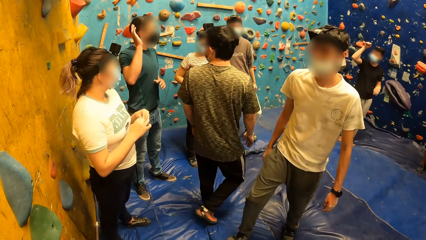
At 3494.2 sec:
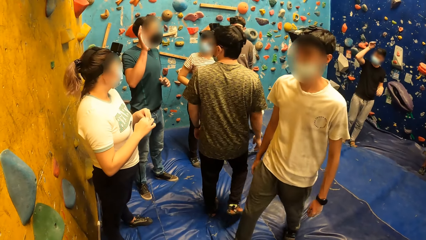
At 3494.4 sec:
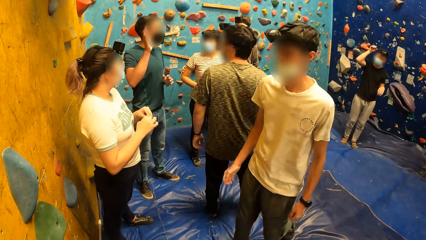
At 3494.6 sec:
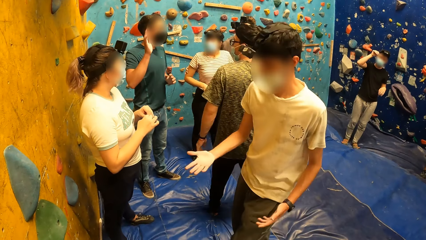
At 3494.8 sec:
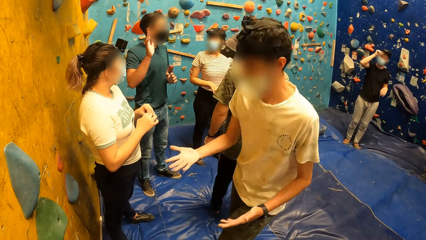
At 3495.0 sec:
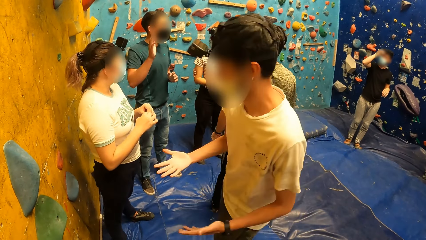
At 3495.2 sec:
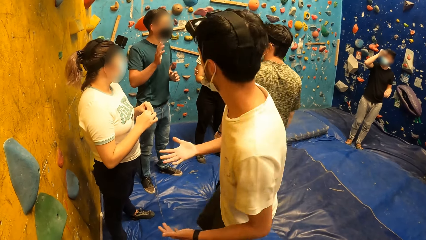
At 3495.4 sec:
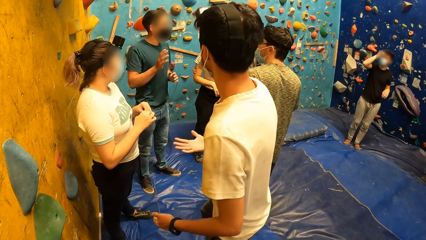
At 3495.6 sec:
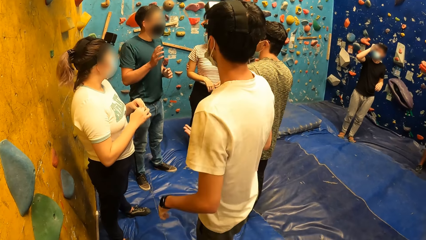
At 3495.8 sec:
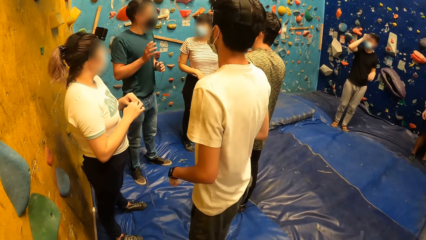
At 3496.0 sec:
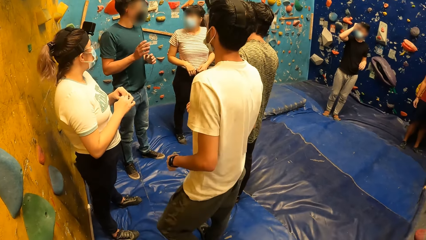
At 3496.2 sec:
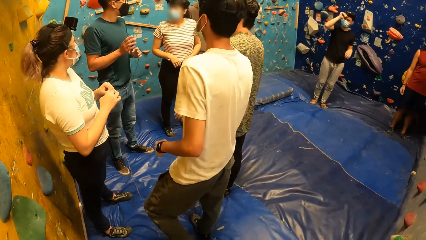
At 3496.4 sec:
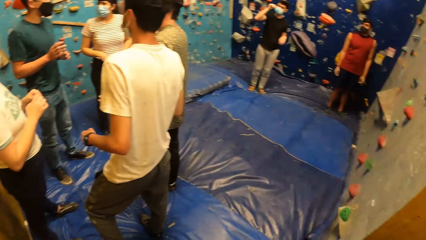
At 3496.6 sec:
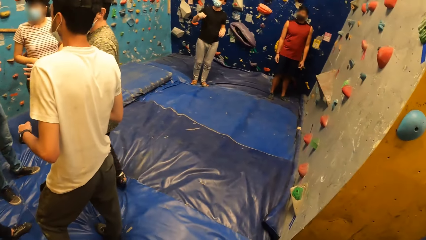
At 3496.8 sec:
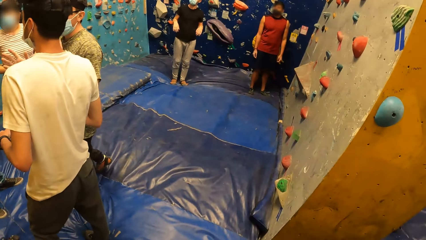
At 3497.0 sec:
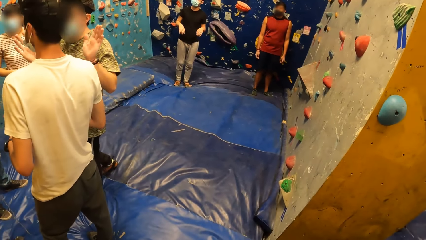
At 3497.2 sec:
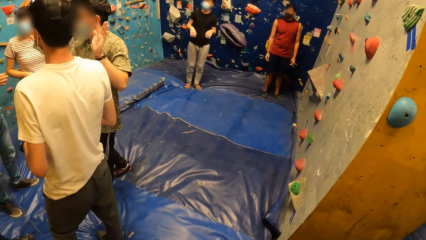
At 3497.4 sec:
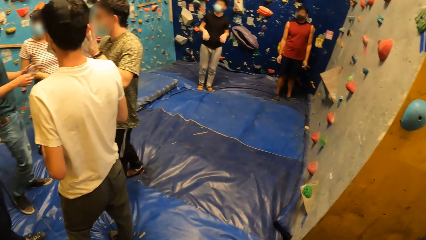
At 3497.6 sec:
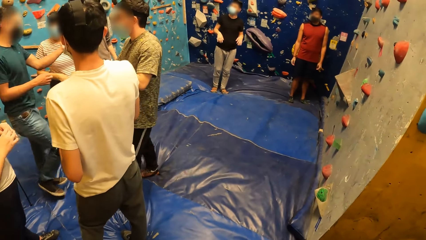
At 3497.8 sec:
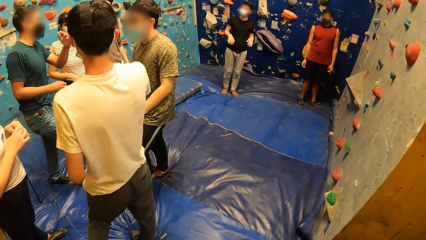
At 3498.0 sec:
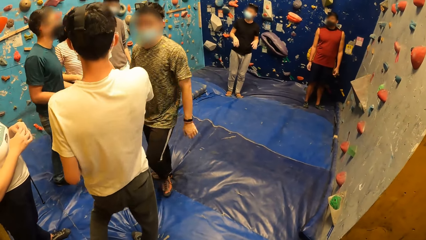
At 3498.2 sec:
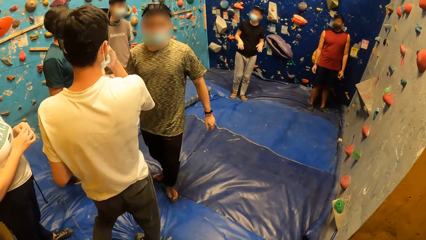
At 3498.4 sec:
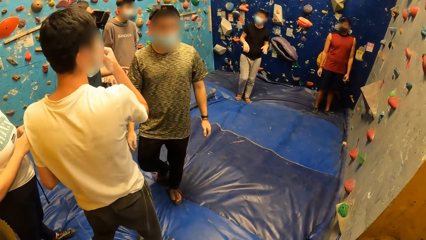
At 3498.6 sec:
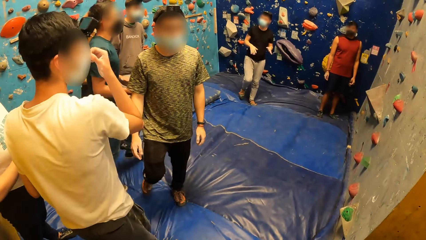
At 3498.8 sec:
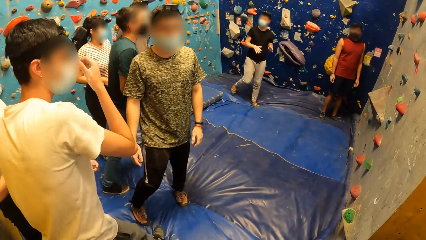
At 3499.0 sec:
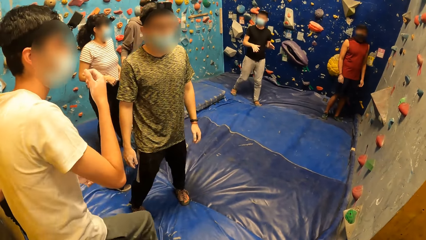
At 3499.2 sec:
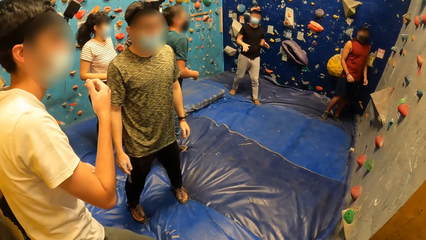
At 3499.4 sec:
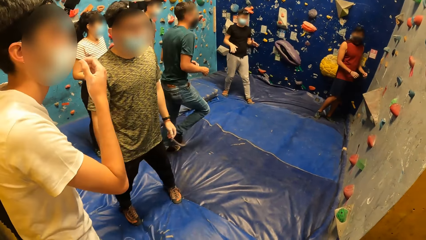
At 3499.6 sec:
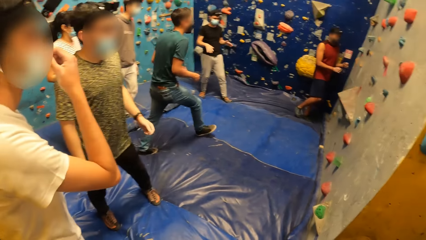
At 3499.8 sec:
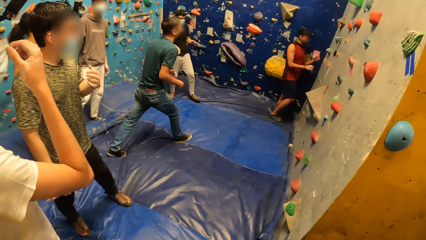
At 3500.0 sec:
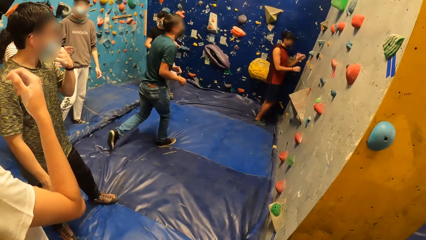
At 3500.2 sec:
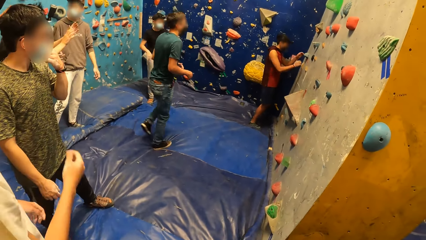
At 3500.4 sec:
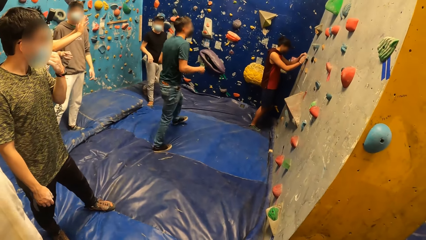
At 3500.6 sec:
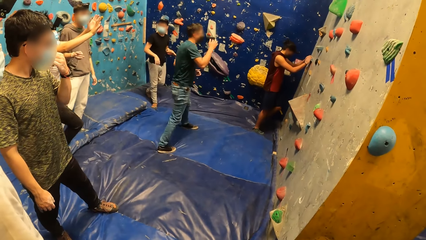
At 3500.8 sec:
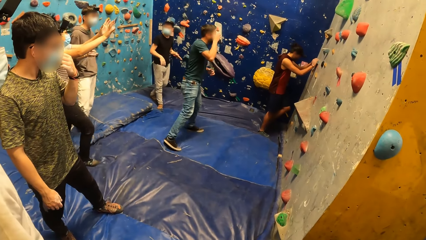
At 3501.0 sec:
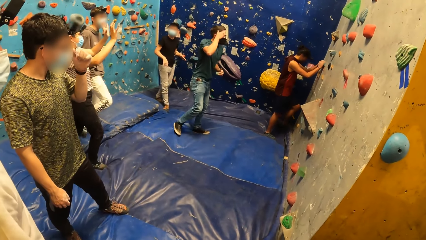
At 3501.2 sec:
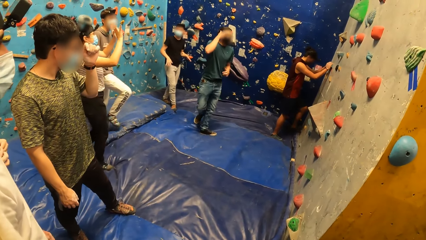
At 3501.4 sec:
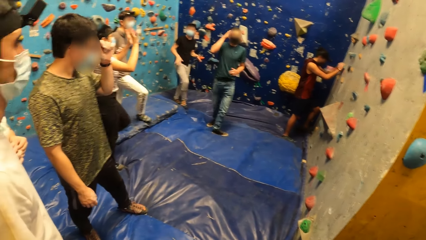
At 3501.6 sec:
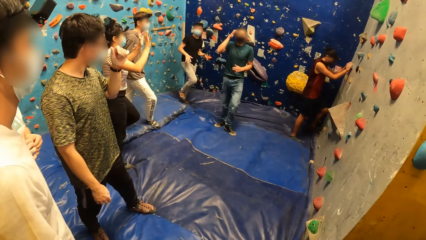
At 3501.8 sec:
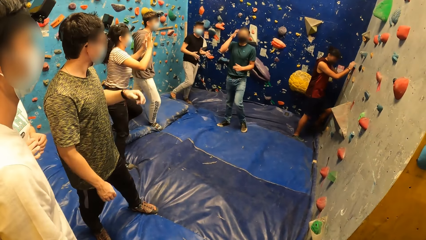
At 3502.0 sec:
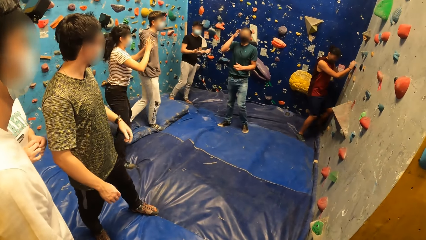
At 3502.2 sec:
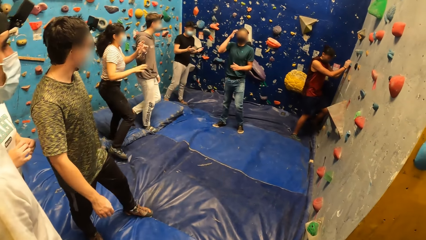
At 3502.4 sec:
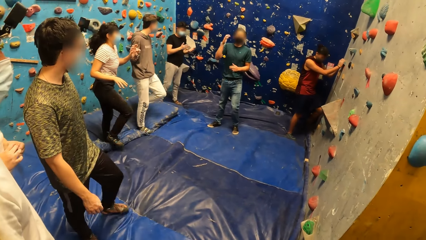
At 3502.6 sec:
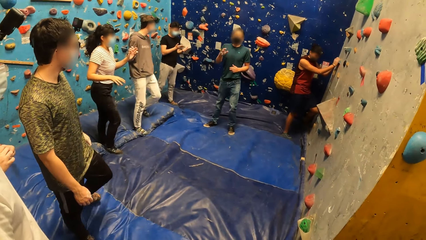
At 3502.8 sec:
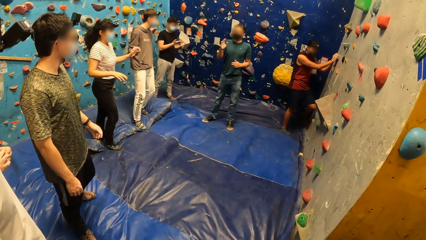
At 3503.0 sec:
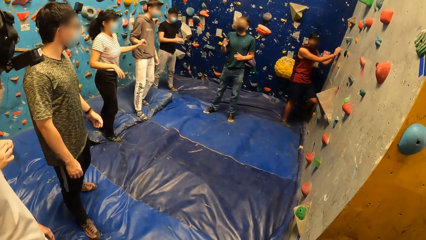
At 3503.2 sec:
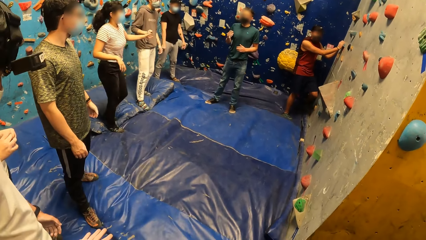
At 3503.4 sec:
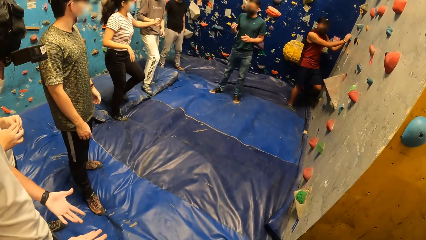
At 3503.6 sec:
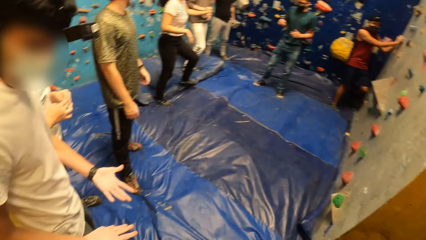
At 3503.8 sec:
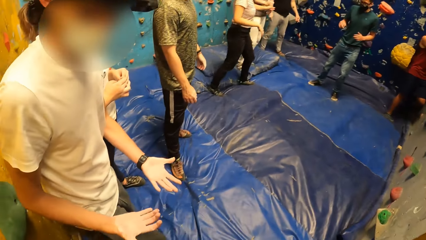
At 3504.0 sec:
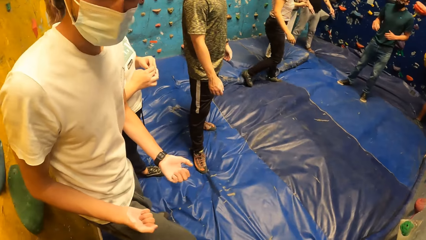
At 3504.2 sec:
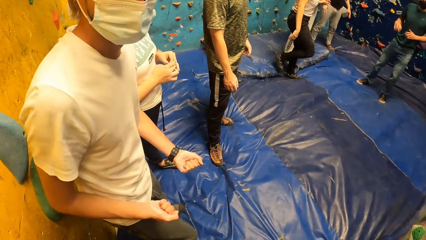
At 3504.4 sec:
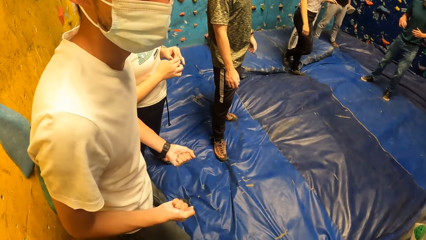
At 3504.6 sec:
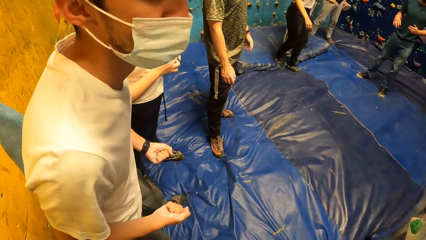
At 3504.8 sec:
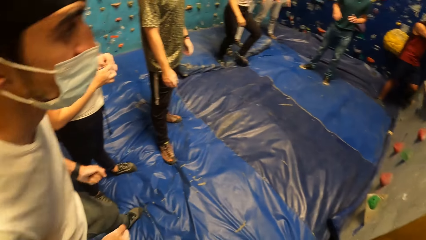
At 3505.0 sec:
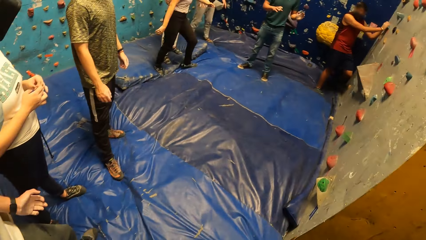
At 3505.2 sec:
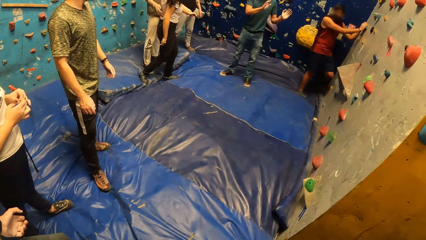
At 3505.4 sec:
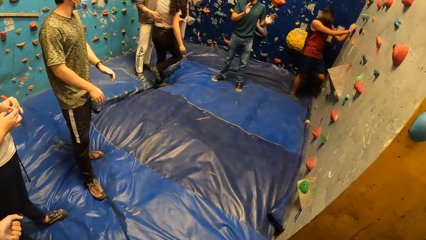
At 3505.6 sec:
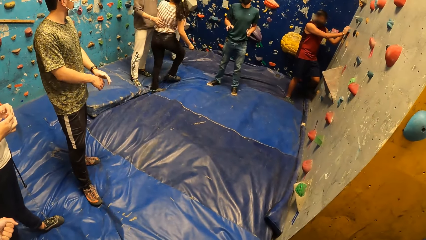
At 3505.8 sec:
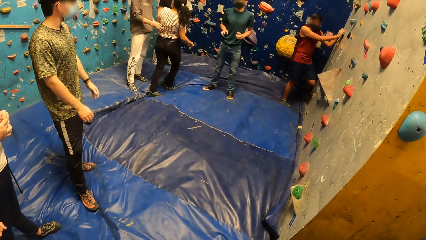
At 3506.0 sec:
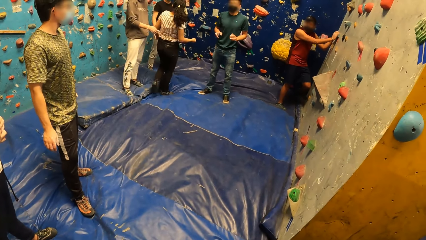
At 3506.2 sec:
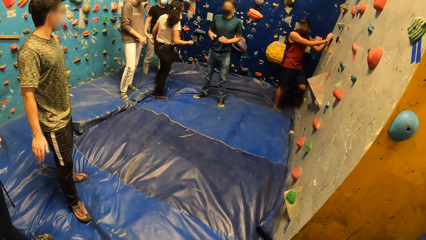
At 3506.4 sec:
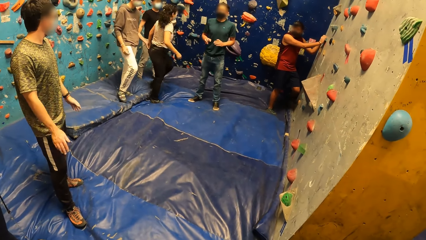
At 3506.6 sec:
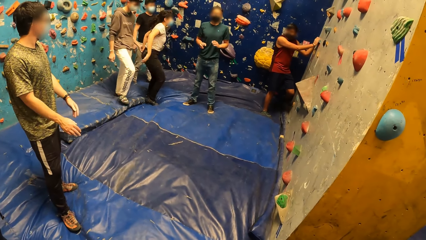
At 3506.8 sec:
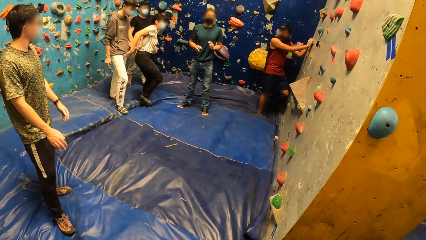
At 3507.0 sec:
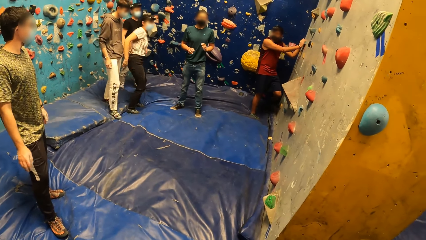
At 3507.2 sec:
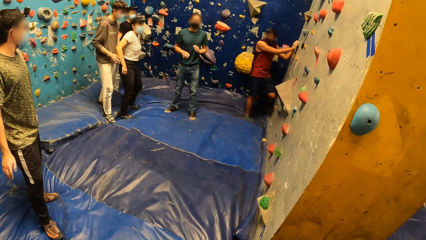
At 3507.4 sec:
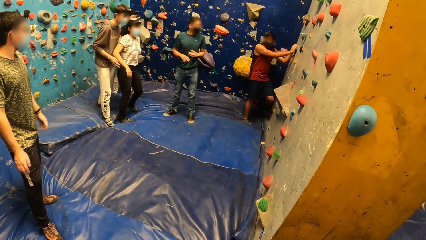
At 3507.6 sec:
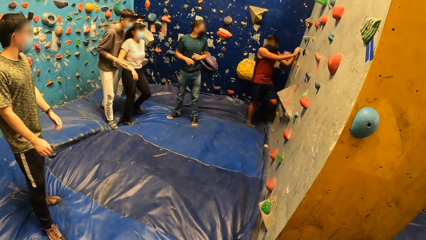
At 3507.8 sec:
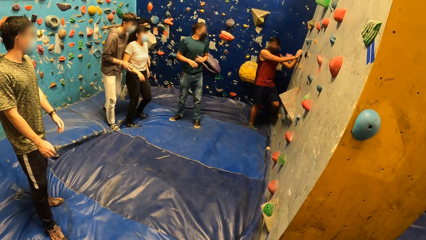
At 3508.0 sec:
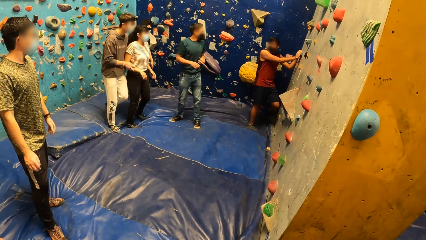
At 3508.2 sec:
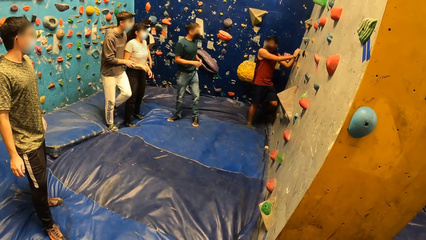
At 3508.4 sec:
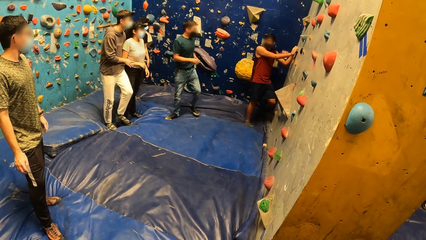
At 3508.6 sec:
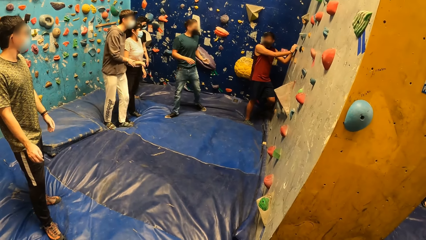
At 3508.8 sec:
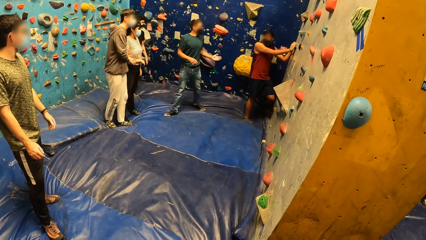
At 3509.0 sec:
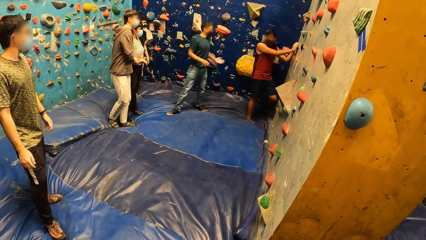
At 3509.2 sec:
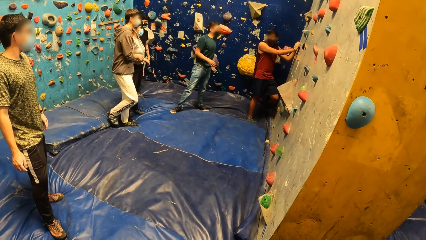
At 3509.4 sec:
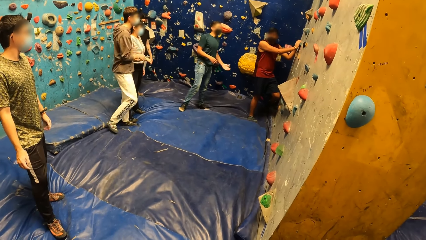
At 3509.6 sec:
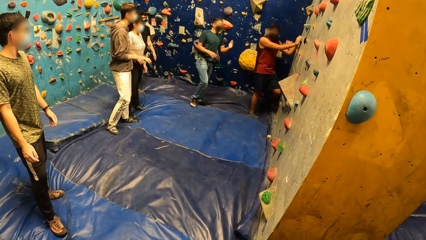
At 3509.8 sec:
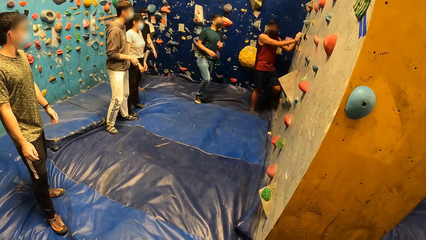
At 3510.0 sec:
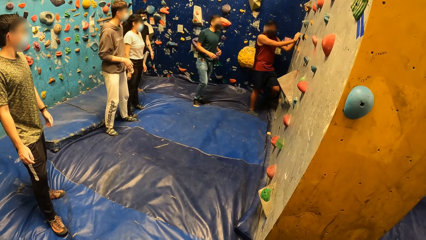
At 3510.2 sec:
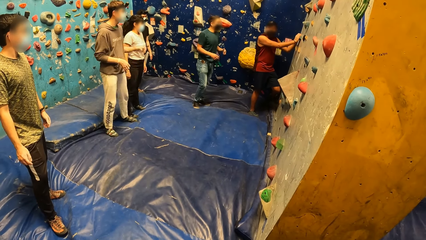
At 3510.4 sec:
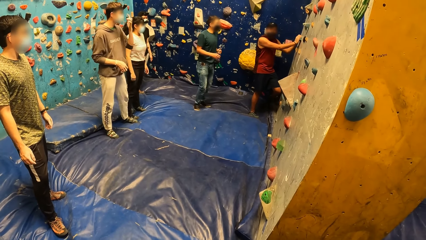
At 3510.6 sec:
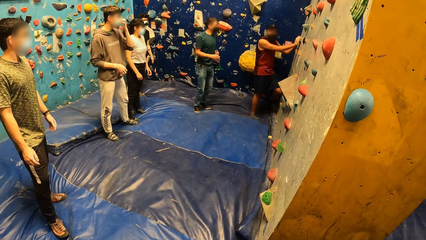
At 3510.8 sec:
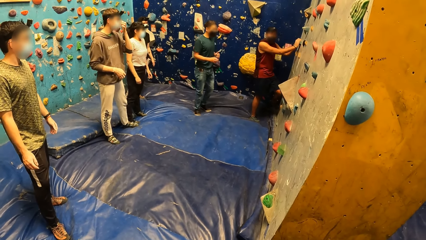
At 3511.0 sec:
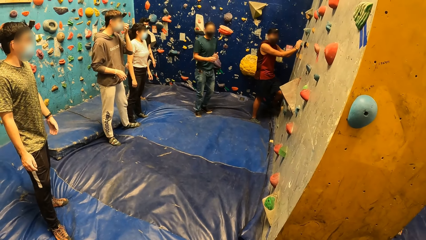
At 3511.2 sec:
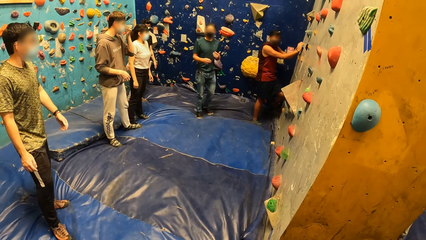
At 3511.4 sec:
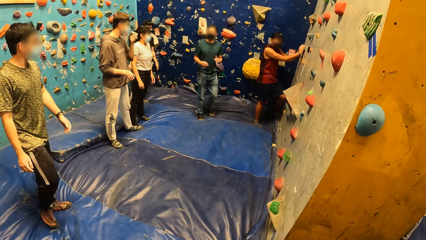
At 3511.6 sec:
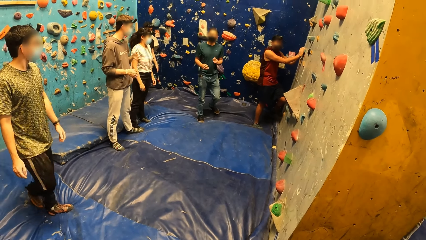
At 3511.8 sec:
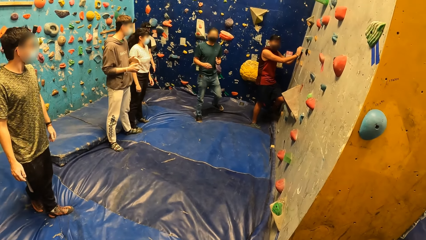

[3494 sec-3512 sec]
A man looks at his hands. The camera wearer looks at the colleagues. Another man converses with the colleagues. Another man walks to the wall. Another man holds the wall grip. The camera wearer looks at the first man. The first man looks at his hands. The camera wearer looks at the colleagues. The man who walked to the wall moves to the wall.
